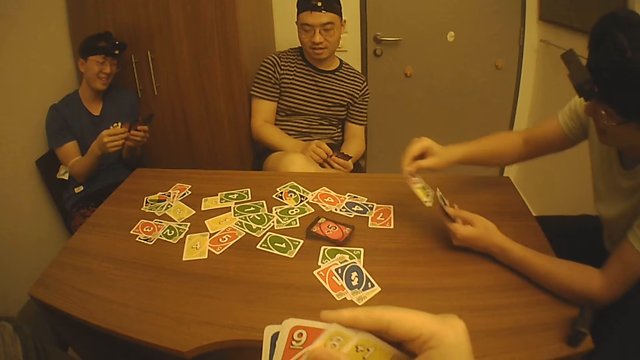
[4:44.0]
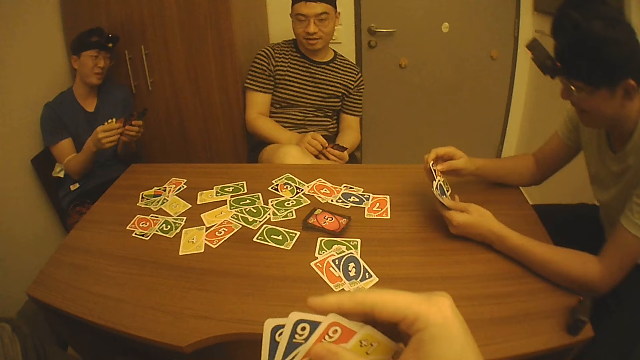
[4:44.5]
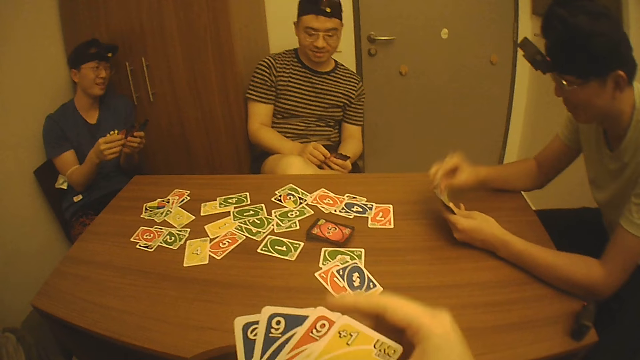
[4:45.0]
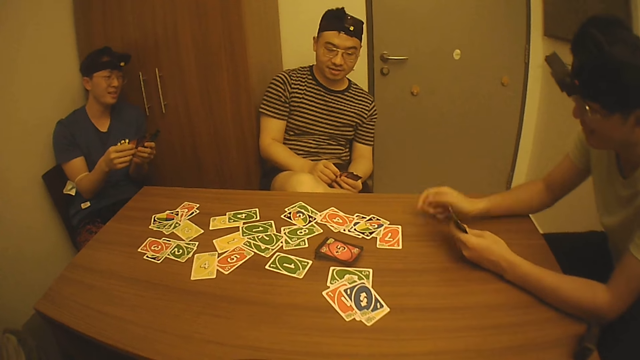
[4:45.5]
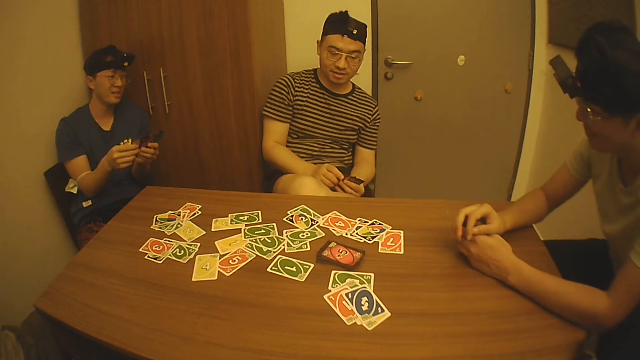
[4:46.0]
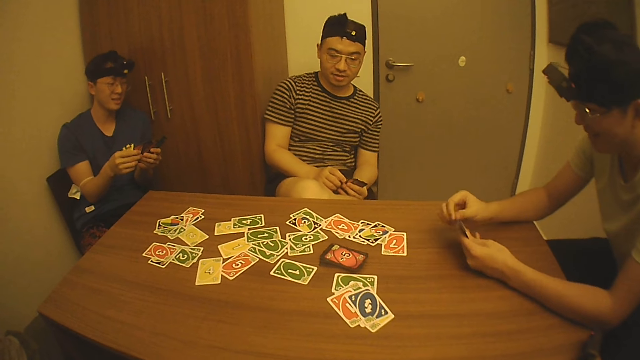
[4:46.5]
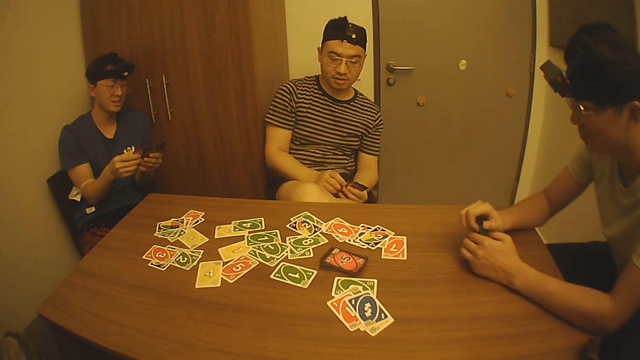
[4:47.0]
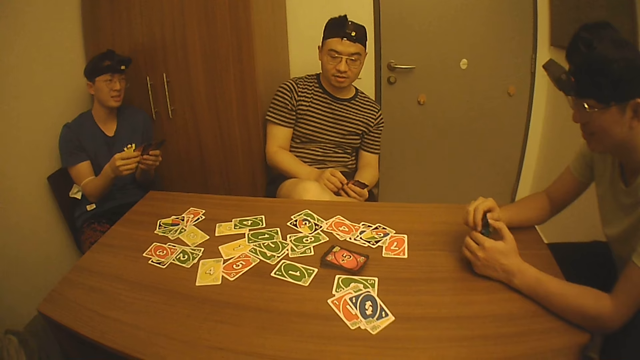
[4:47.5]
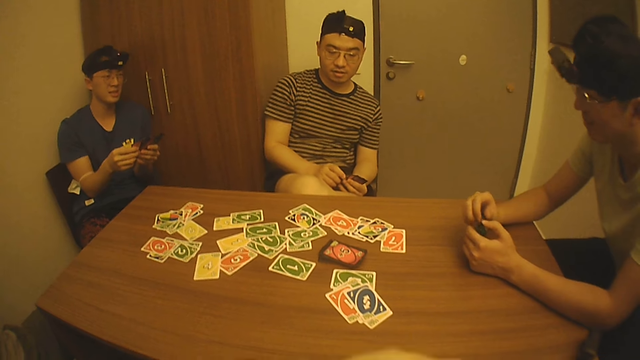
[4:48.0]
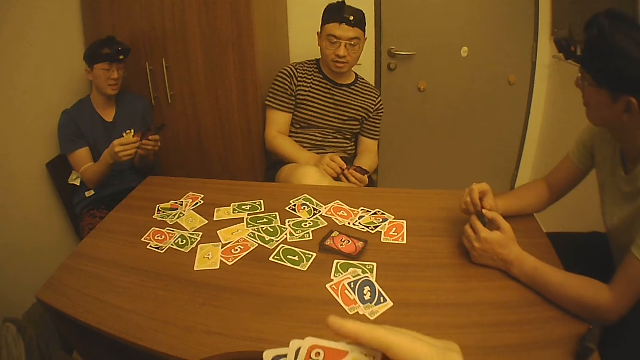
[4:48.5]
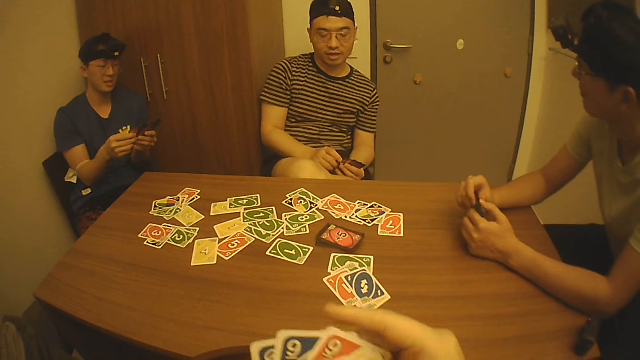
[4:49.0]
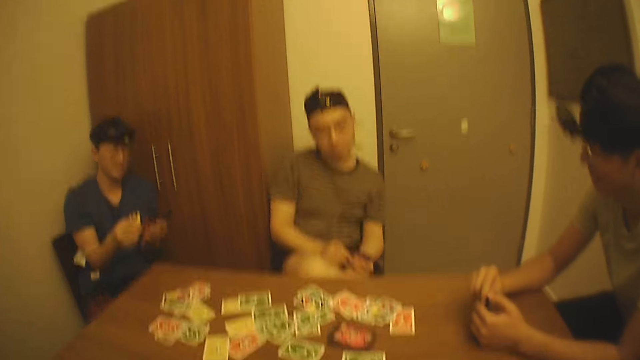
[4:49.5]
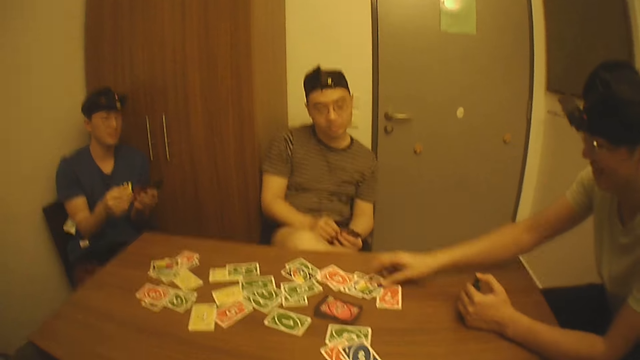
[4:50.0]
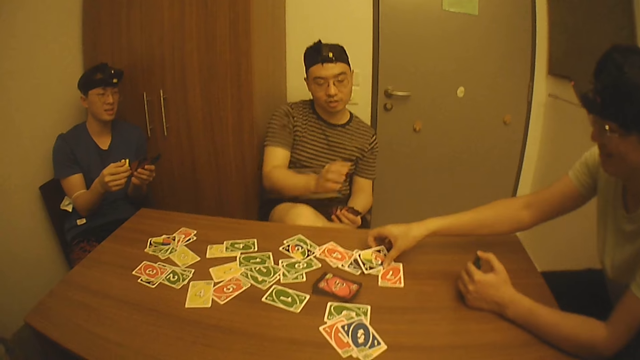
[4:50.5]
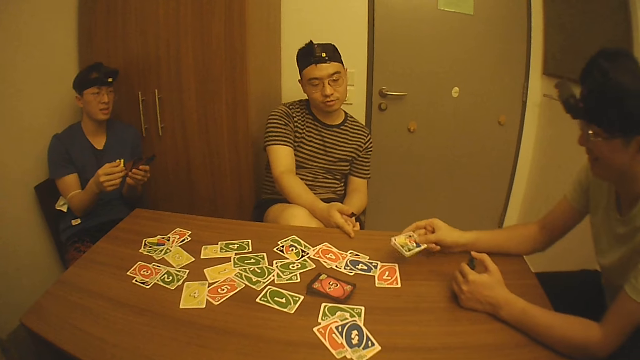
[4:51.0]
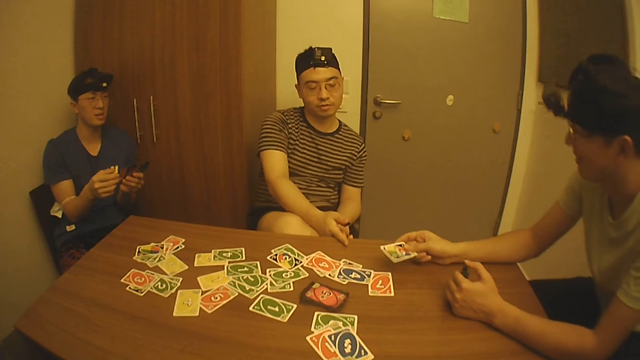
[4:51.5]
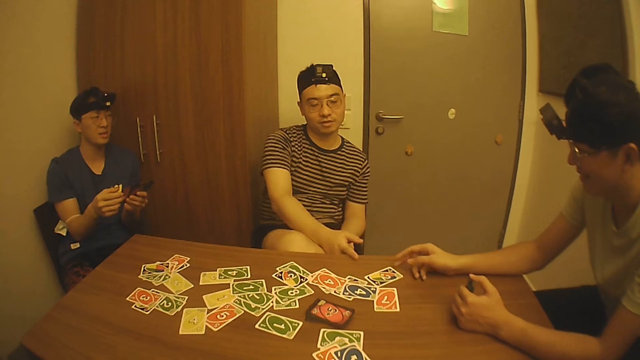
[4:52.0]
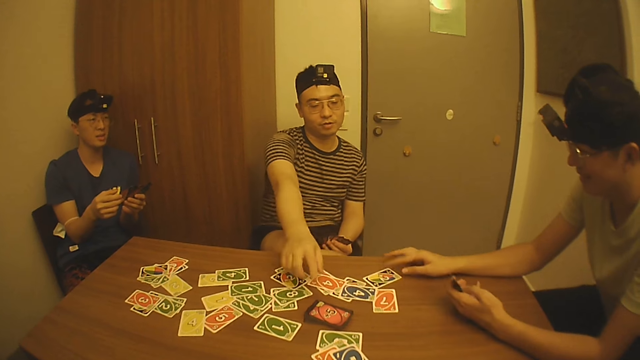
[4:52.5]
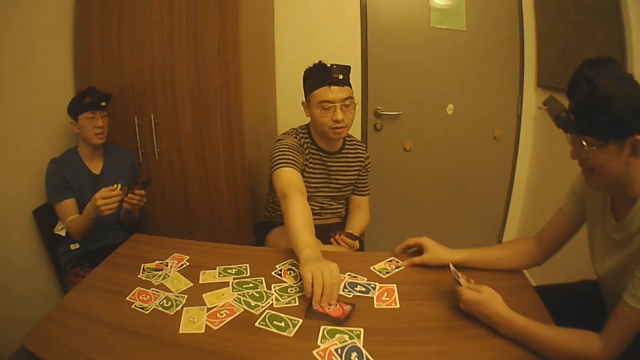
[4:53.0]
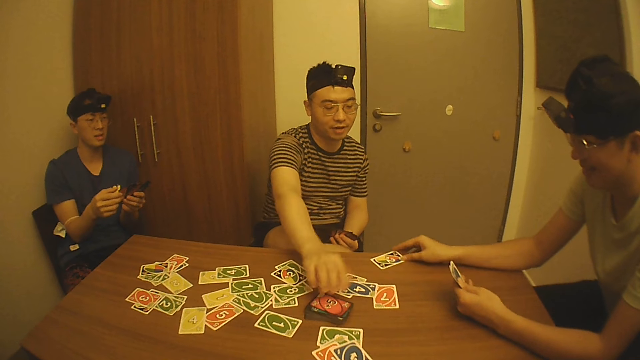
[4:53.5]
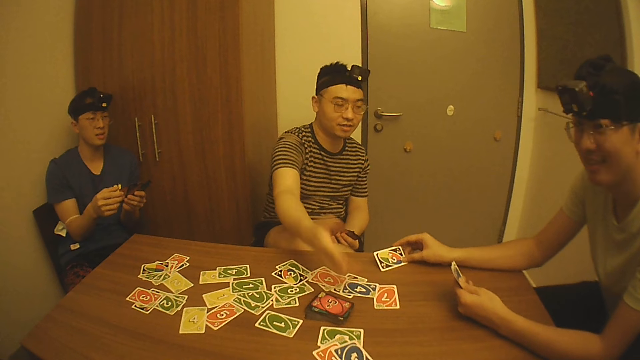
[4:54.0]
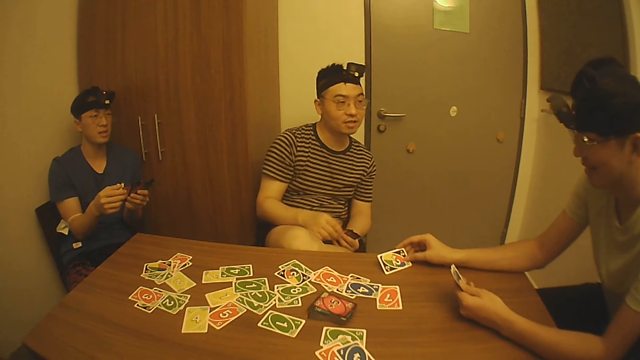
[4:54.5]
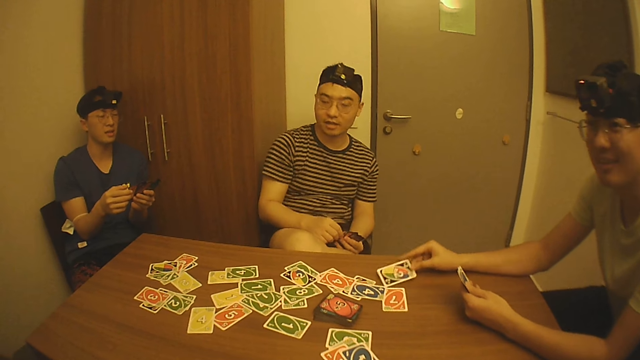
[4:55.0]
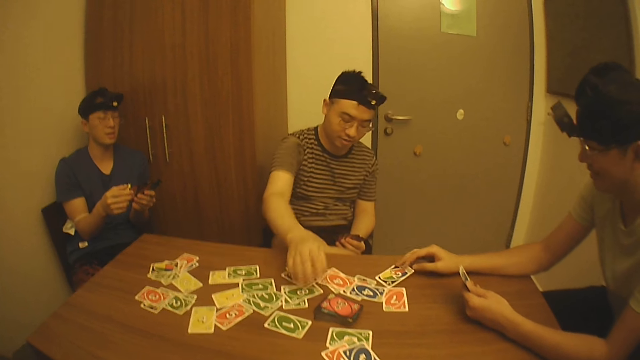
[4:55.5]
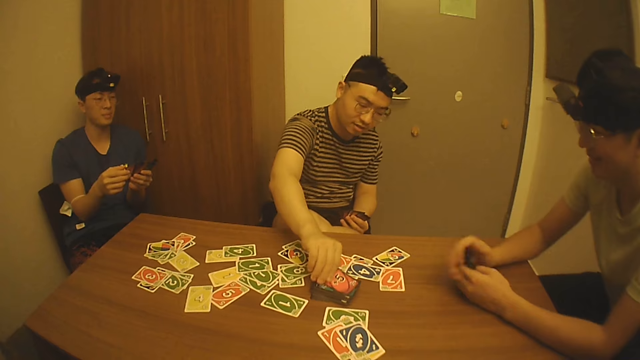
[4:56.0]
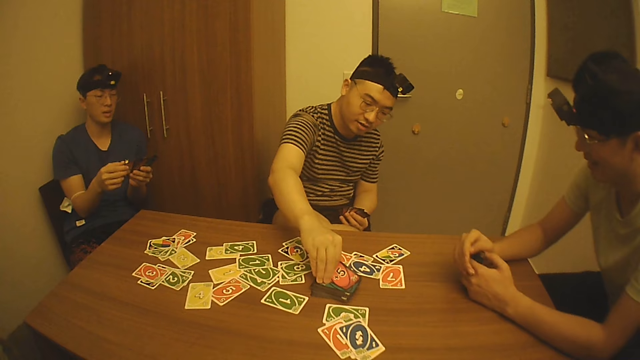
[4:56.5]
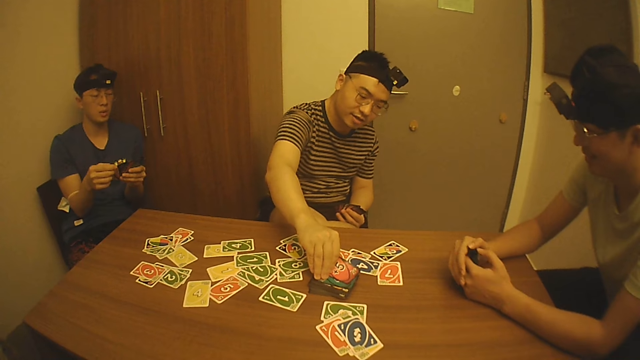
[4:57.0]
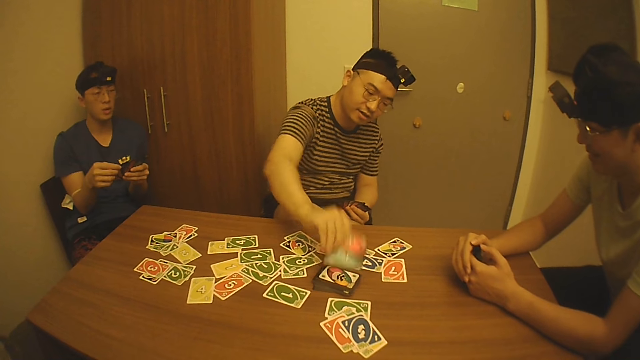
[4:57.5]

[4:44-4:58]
A man picks a card from the pack of cards on the table with his left hand. The camera wearer arranges the cards in his hands. Another man drops the game card on the game cards on the table with his right hand and holds the game cards with his hands. The camera wearer searches through the game cards in his left hand with his right hand. The second man removes his right hand from the game cards and picks the game card from the table with his right hand. A third man lifts his right hand from his lap and points to the game cards on the table with his right hand. The second man drops the game card on the table with his right hand and slides the game card on the table with his right hand. The third man touches a game card on the pile of game cards on the table with his right hand. The second man lifts an end of the game card from the table with his right hand. The third man holds the game cards with his hands. The second man drops the game card on the table with his right hand. The third man picks the game card from the pile of game cards on the table with his right hand.

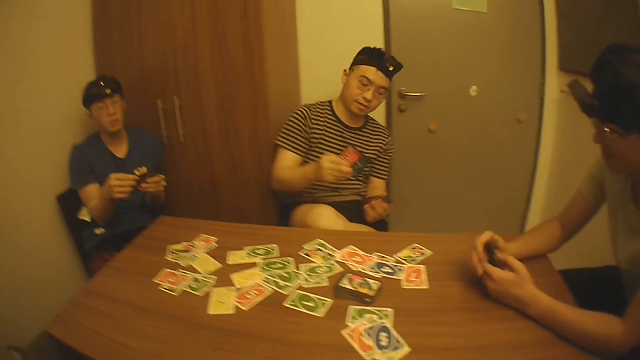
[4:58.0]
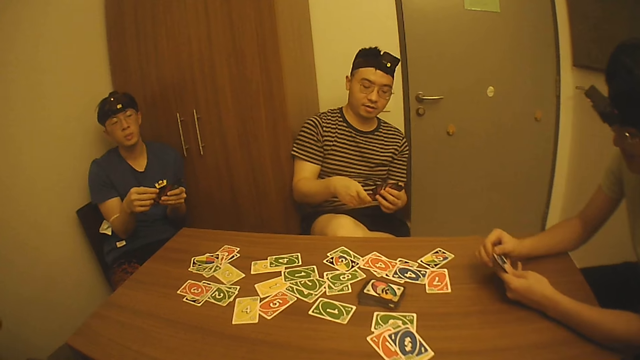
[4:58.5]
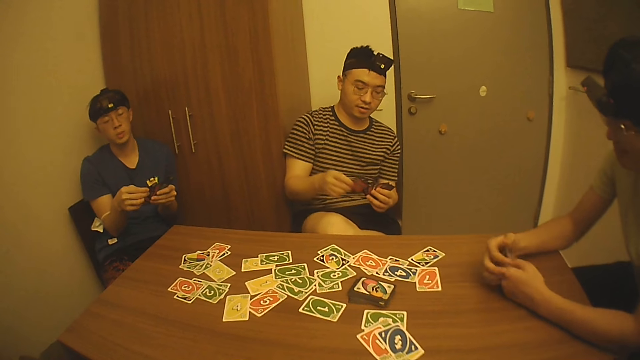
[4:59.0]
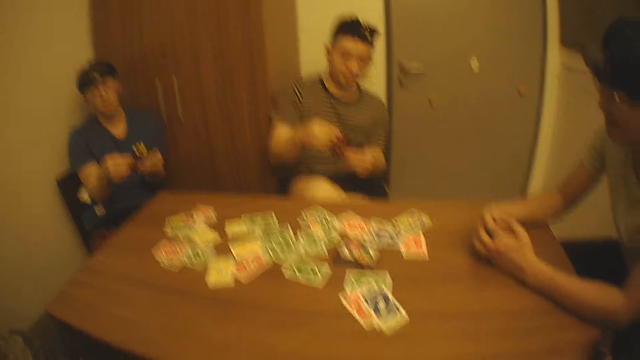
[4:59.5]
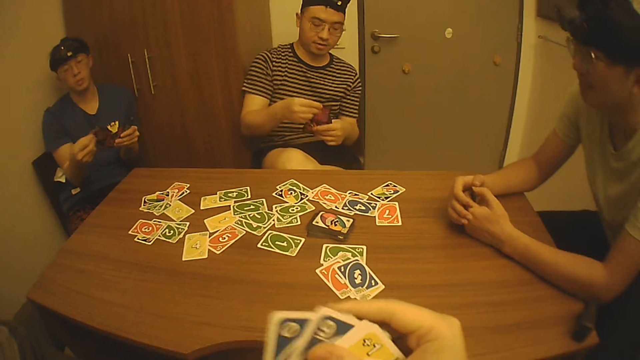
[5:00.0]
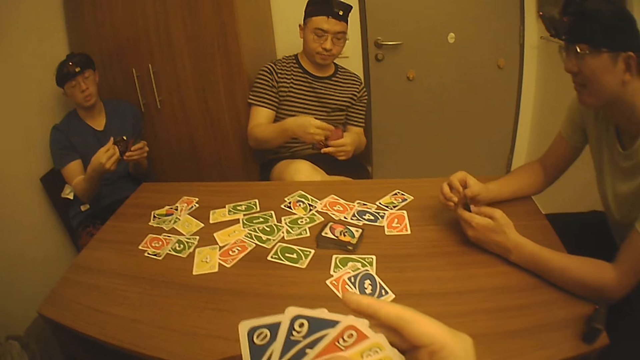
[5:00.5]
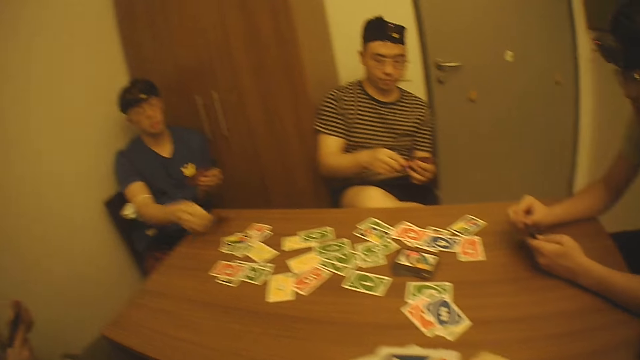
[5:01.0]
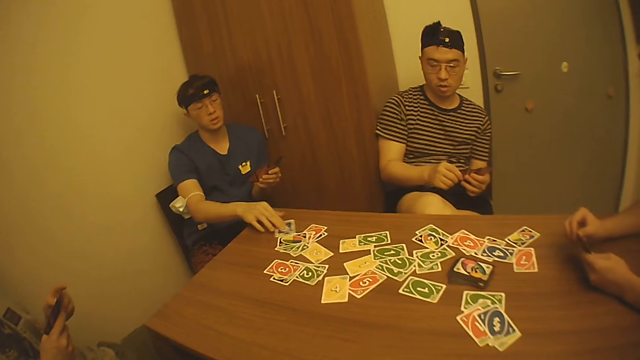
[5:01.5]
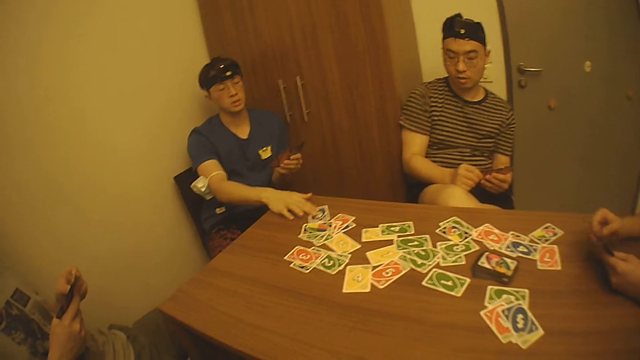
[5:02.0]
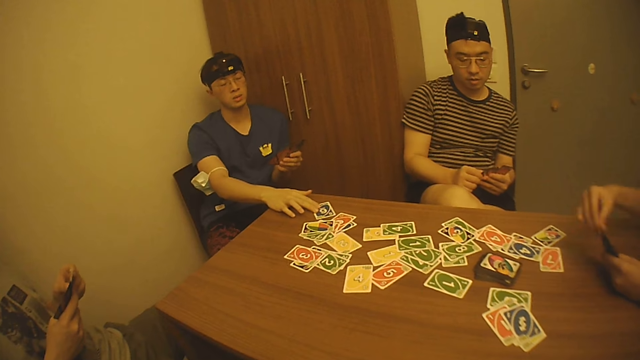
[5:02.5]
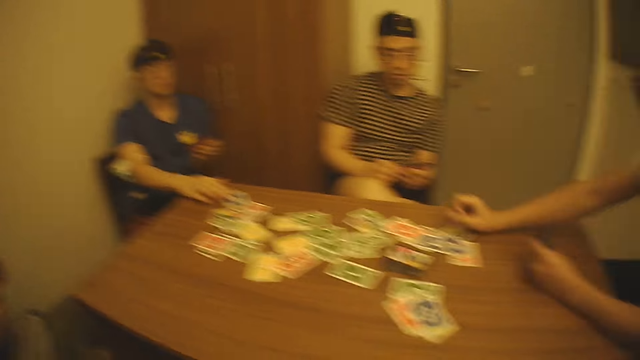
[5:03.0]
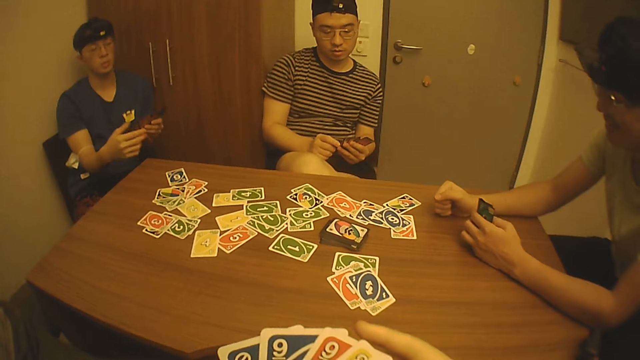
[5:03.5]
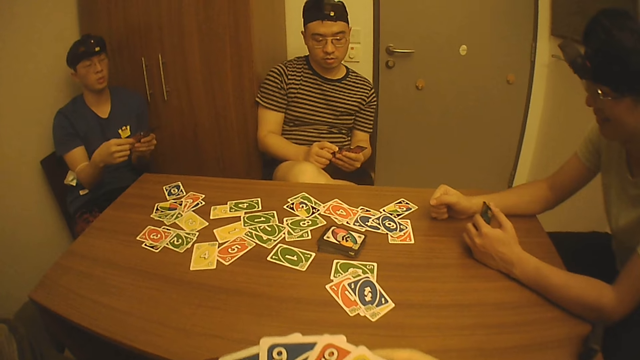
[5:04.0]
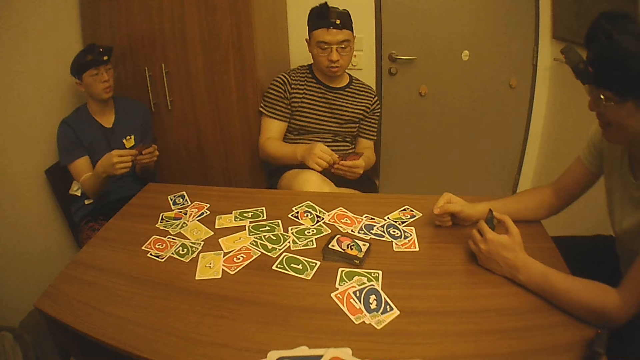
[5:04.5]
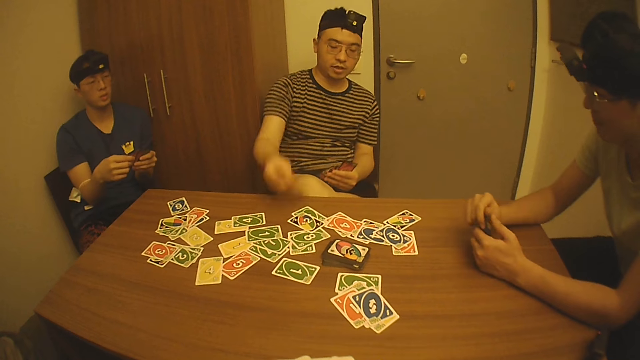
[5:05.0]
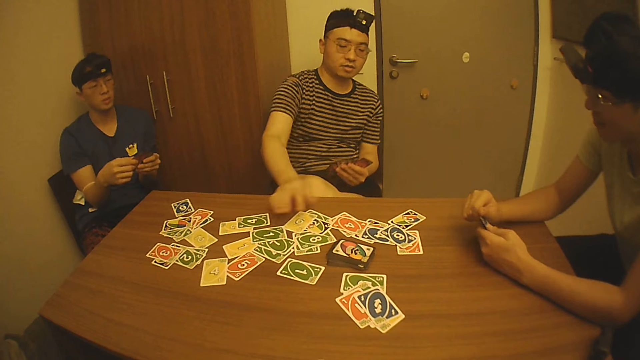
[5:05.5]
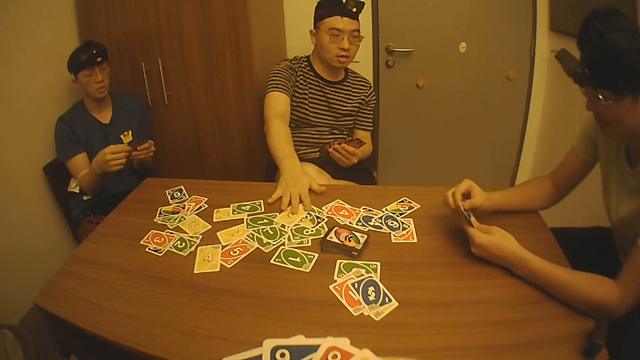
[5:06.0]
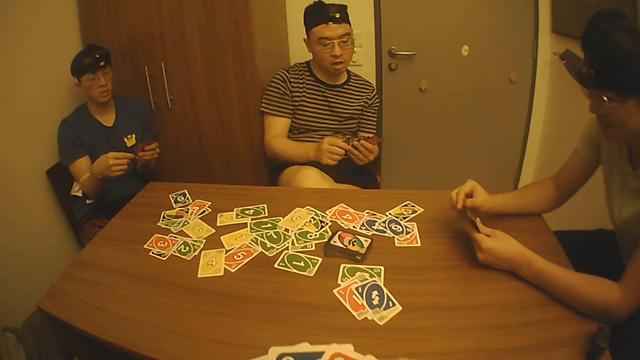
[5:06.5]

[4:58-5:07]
A man shuffles the game cards in his hands. The camera wearer searches through the game cards in his left hand with his right hand. Another man picks a game card from his left hand with his right hand and drops the game card on the table with his right hand. A third man searches through the game cards in his hands. The second man slides the game card on the table with his right hand. A fourth man picks the game card from his left hand with his right hand, drops the game card on the table with his right hand, and drops his right hand on the table. The second man holds the game card with his hands. The first man picks the game card from his left hand with his right hand, drops the game card on the table with his right hand, and moves the game cards on the table with his right hand.
